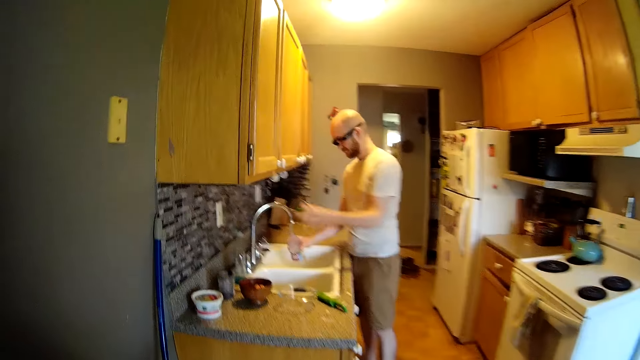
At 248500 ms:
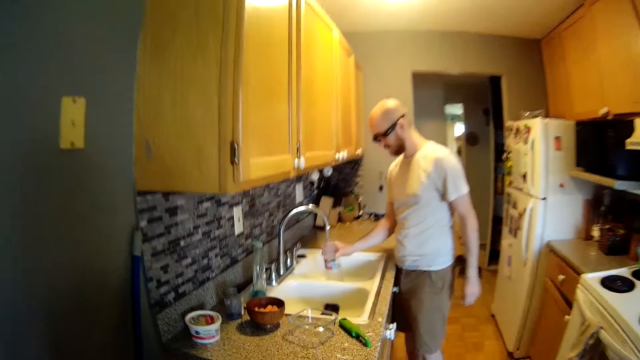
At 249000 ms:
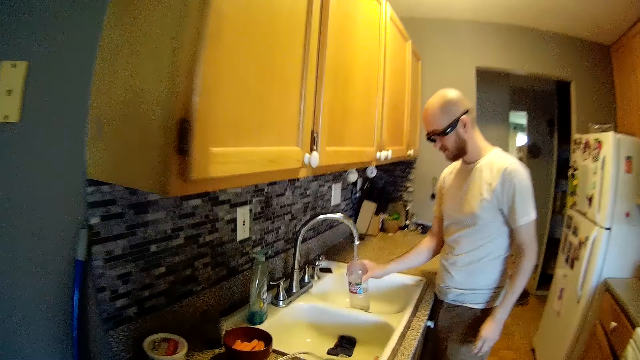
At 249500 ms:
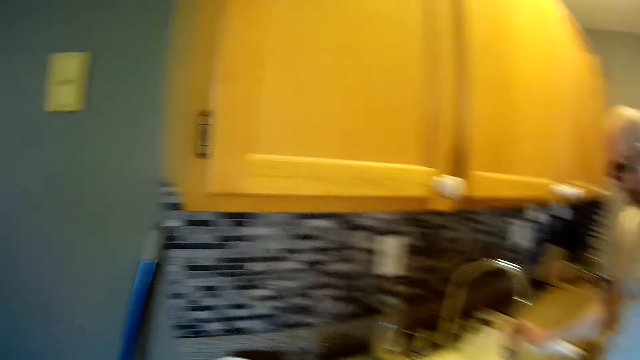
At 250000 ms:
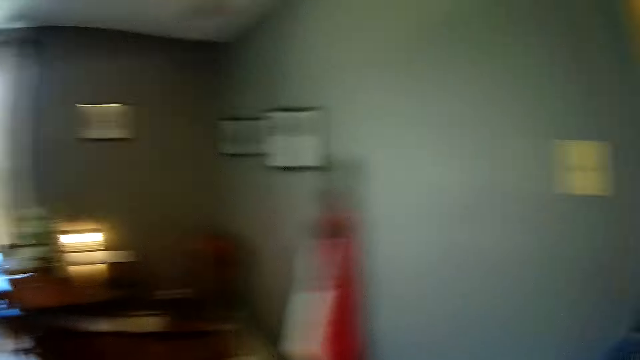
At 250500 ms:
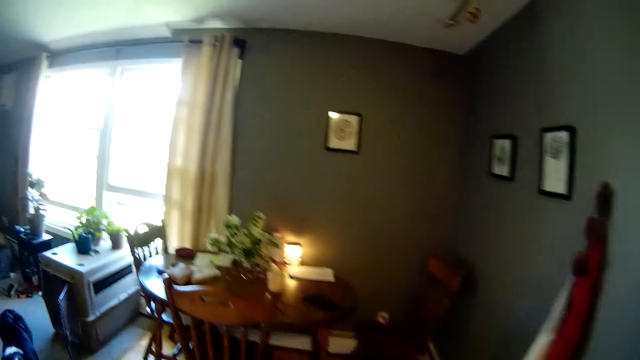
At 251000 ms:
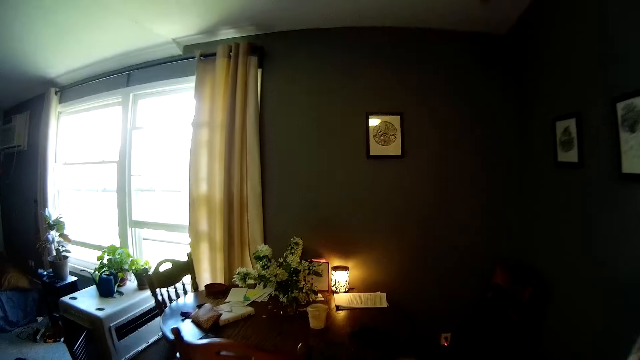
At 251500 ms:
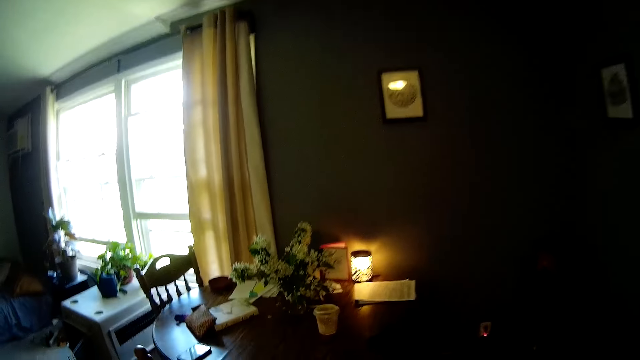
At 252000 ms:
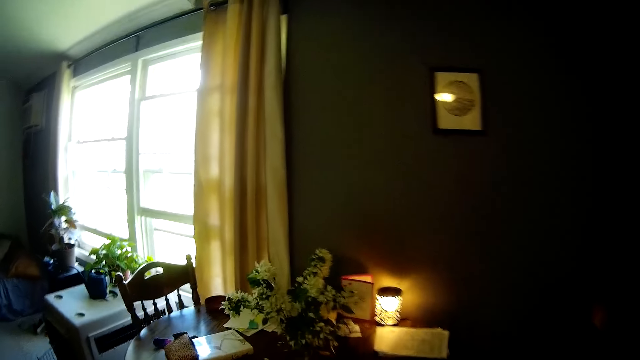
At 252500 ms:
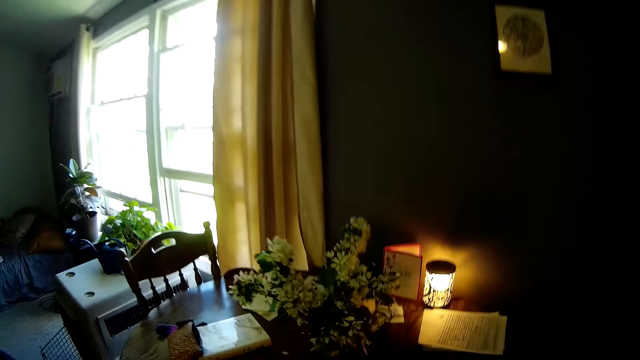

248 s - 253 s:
The man fetches water from the tap on the kitchen sink with a bottle in his right hand.

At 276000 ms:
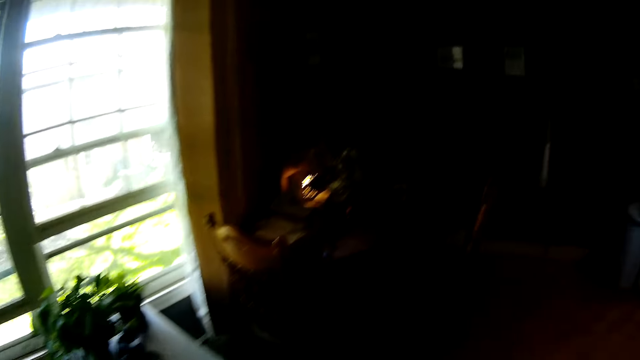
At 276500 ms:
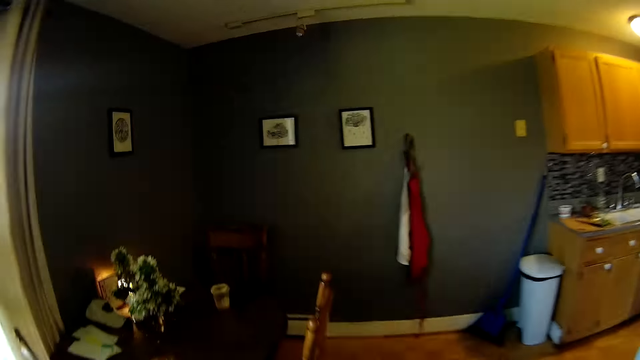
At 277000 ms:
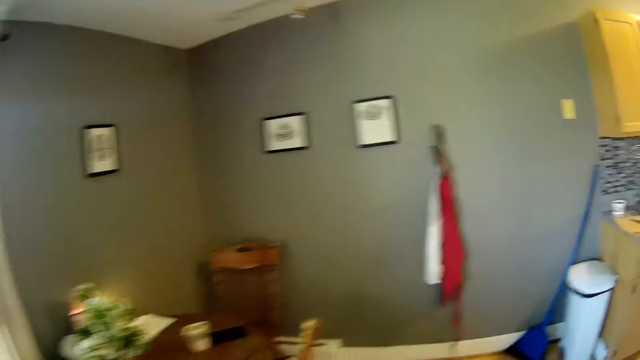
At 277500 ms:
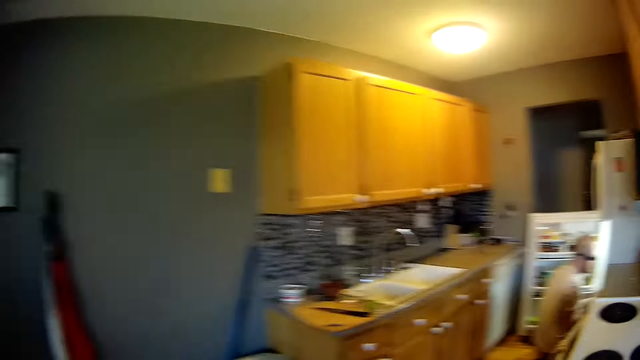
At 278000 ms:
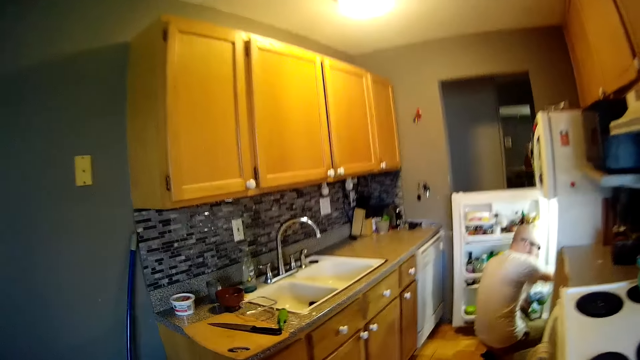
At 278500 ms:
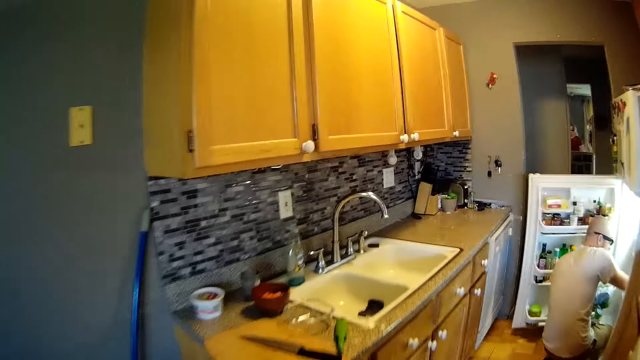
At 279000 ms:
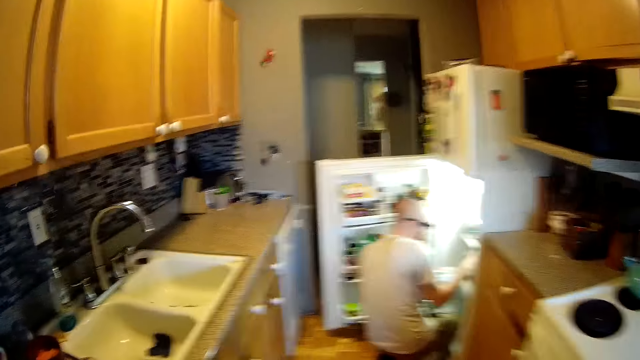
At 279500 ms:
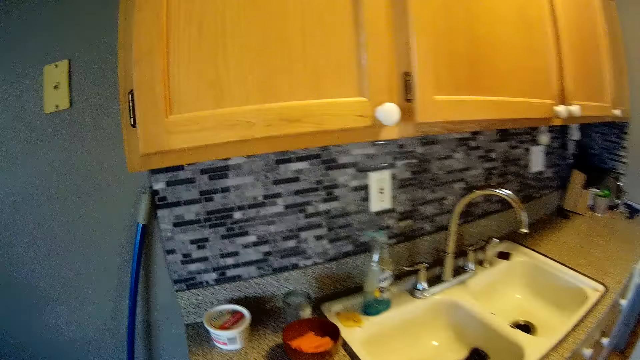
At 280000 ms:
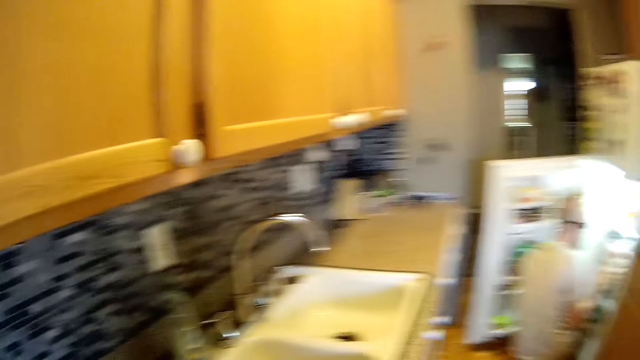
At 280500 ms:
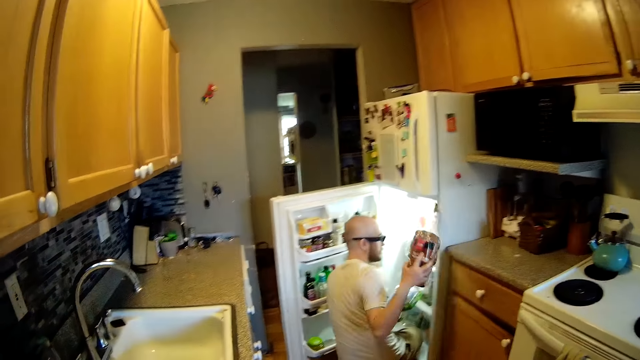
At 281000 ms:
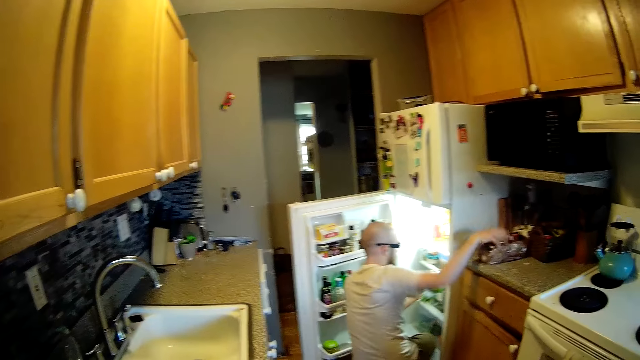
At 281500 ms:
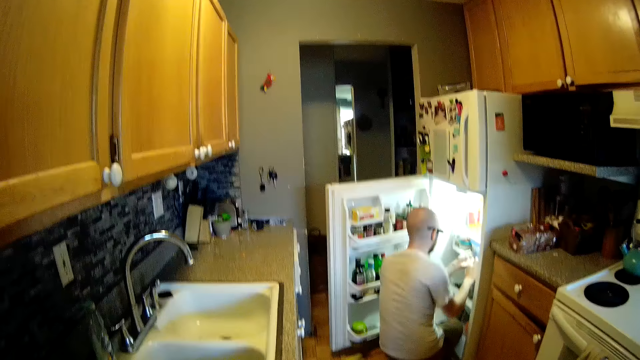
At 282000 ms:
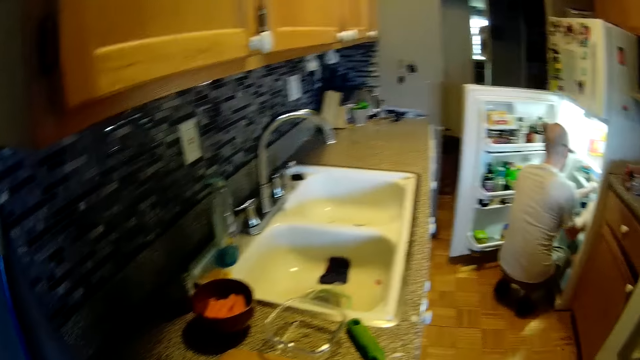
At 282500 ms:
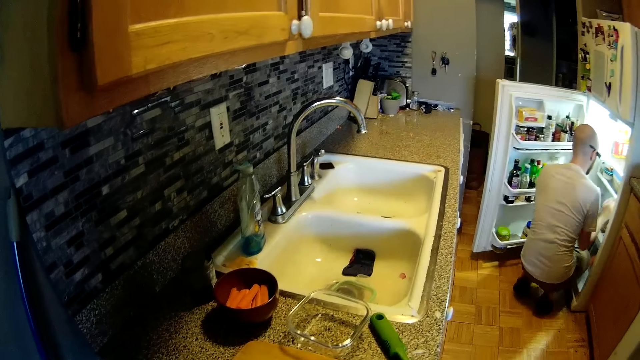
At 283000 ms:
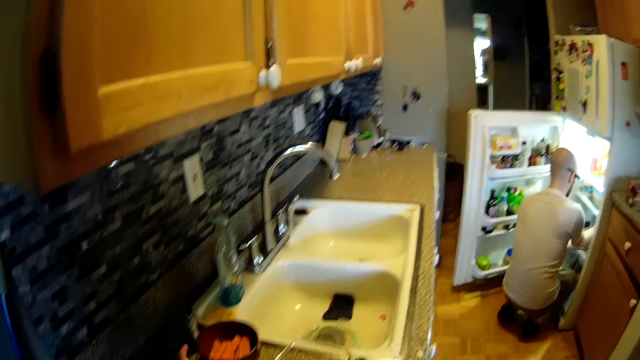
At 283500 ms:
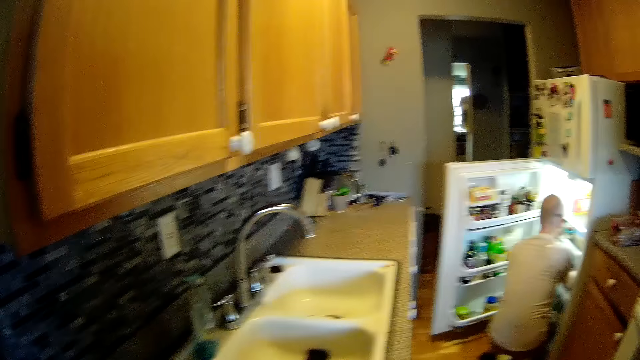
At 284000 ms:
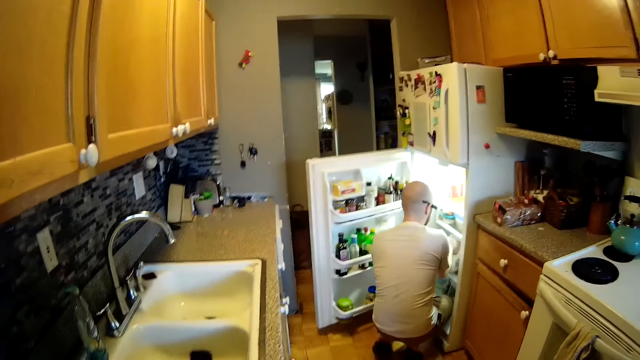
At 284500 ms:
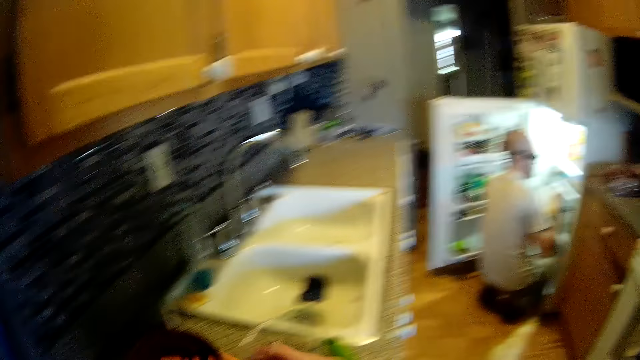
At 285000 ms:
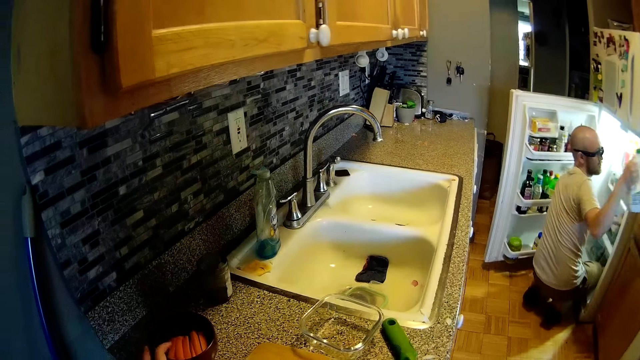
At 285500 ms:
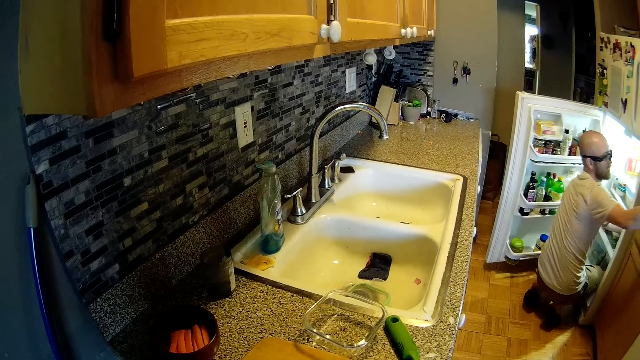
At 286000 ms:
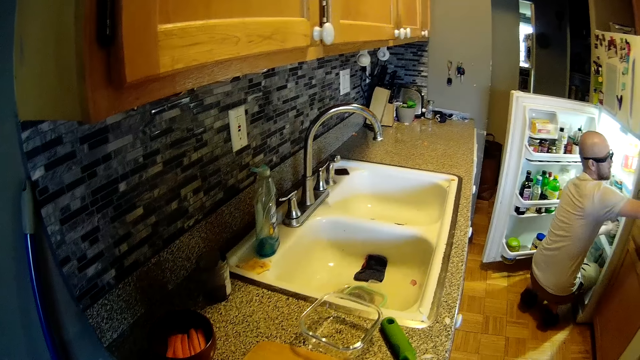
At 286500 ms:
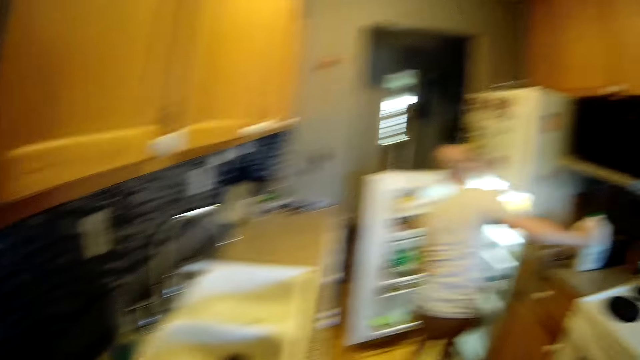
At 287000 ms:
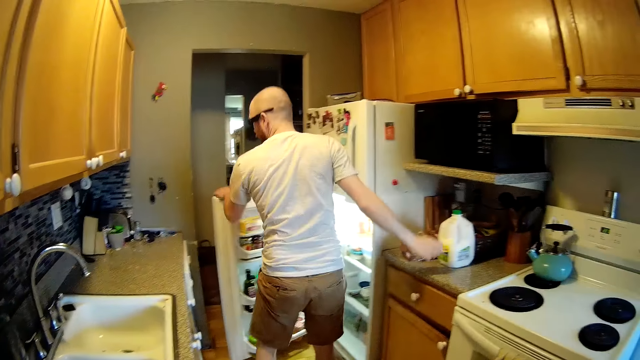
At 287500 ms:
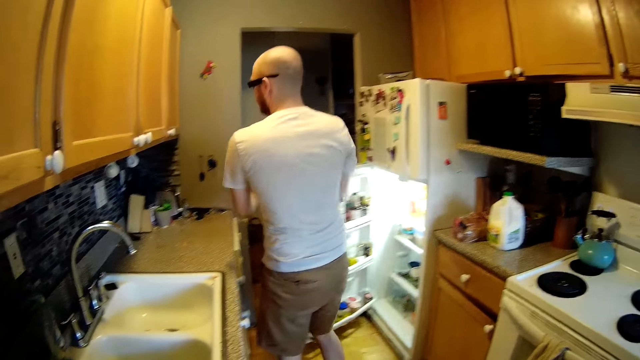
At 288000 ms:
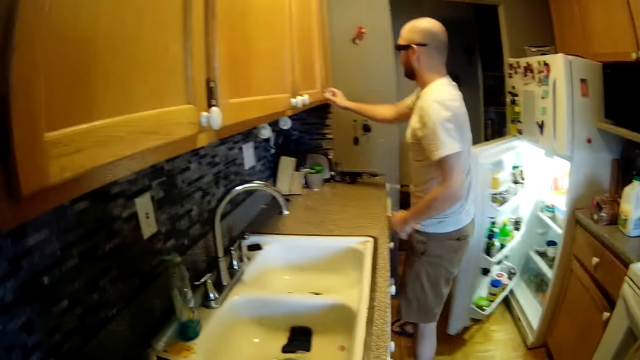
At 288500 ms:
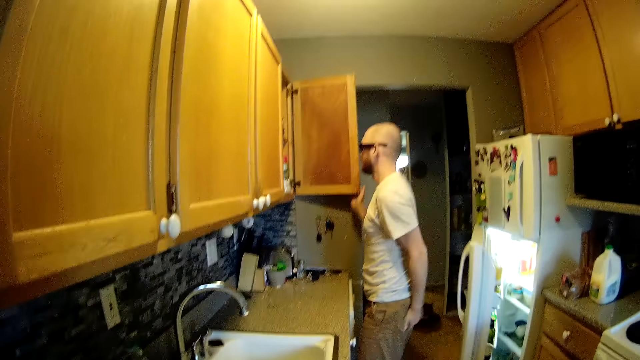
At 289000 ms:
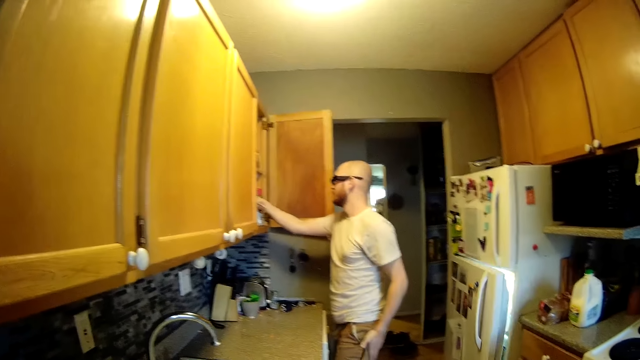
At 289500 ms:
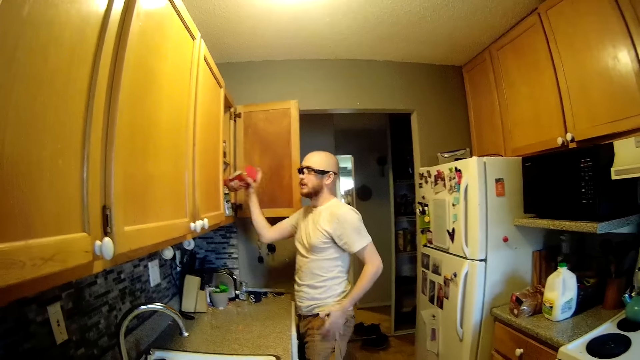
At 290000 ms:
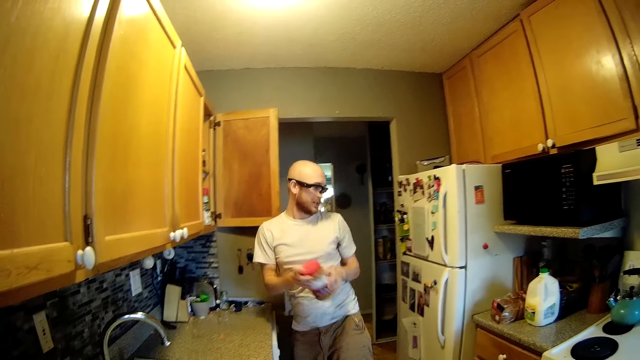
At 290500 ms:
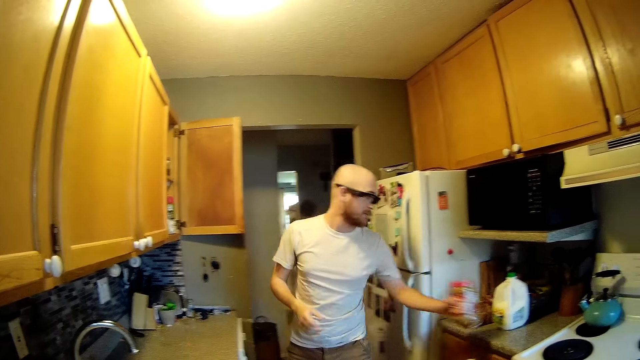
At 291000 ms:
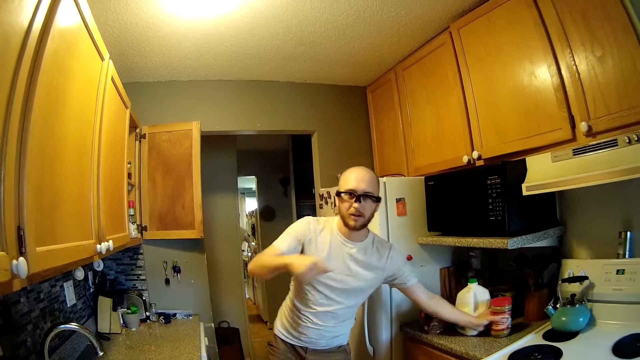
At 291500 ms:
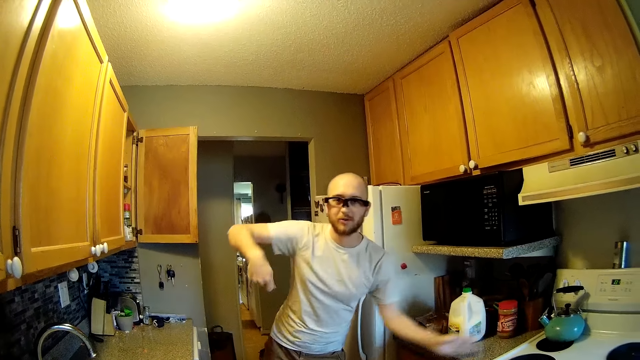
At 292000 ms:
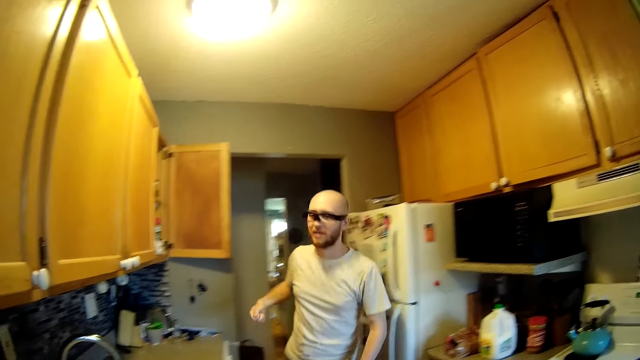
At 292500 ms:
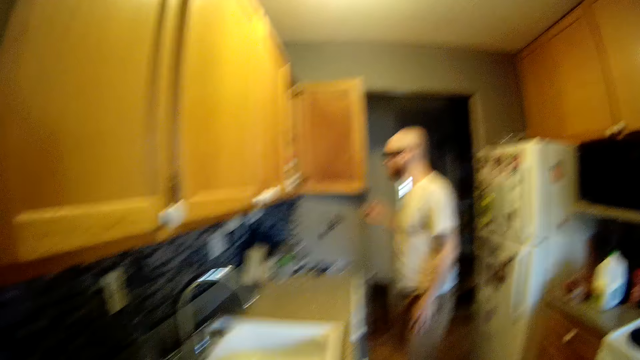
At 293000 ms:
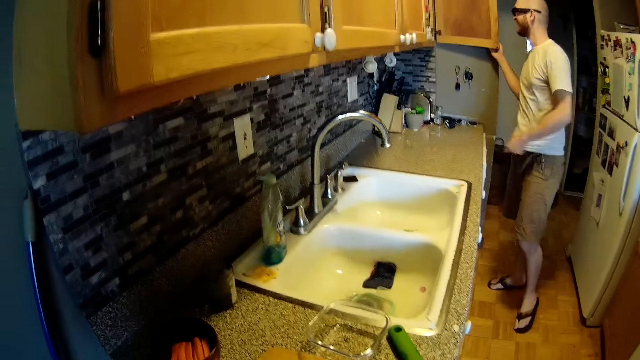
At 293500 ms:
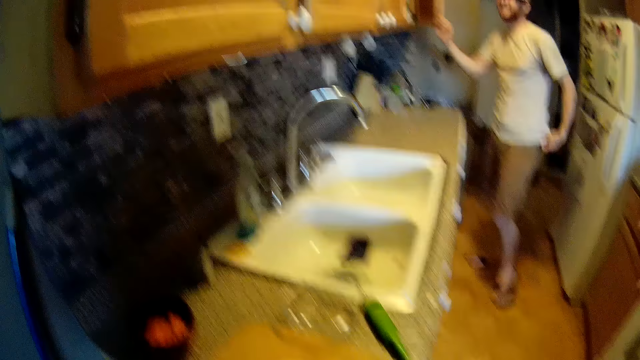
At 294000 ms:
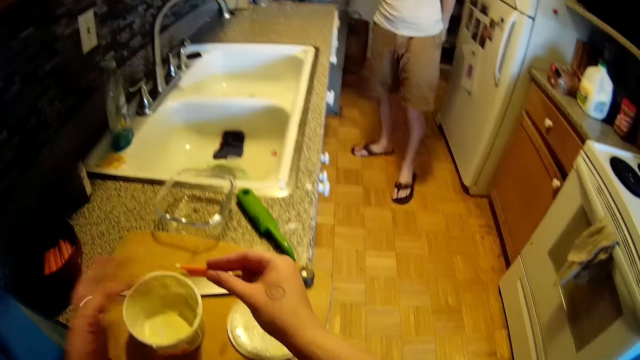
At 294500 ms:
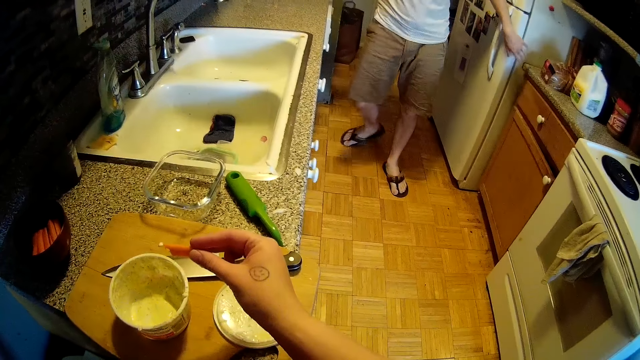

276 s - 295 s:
The camera wearer walks into the kitchen. She looks around. The man drops a packet of bread in his right hand on the kitchen countertop. The camera wearer interacts with the man. The man takes out a container of milk from a refrigerator with his right hand. The camera wearer moves the bowl of carrots on the kitchen counter. She takes a carrot from the bowl with her hand. The man interacts with the camera wearer in the kitchen. The camera wearer opens a plastic of butter on the cabinet. The man drops the keg of milk in his right hand on the kitchen cabinet. He stands up. The camera wearer speaks to the man. The man closes the fridge with his hands. He opens a cupboard in the kitchen with his left hand. He takes out a container of flakes from the cupboard with his right hand. The man speaks to the camera wearer. The man places the flakes in his left hand on the cabinet. The camera wearer speaks to the man. She bites the carrot in her hand. The man speaks to the camera wearer. The man closes the cupboard with his right hand. The camera wearer speaks to the man.
